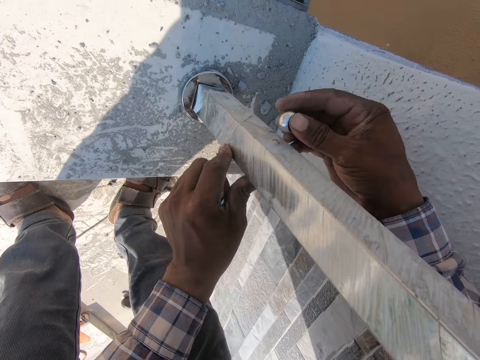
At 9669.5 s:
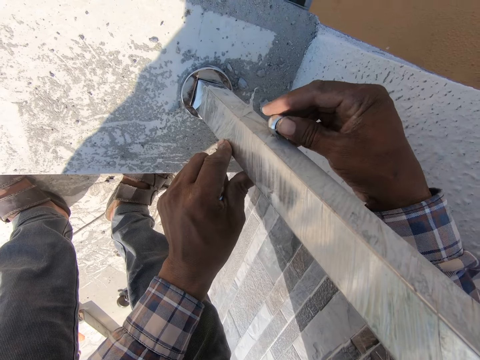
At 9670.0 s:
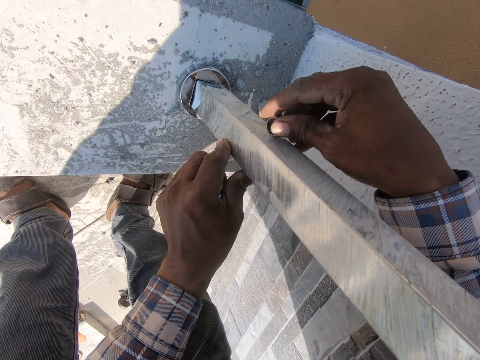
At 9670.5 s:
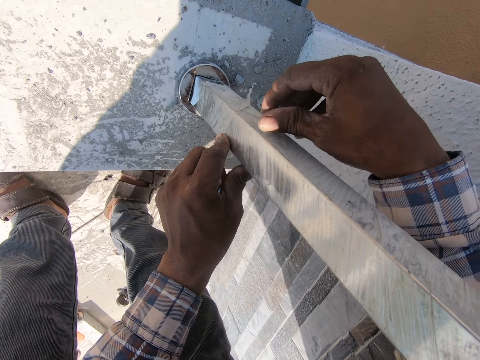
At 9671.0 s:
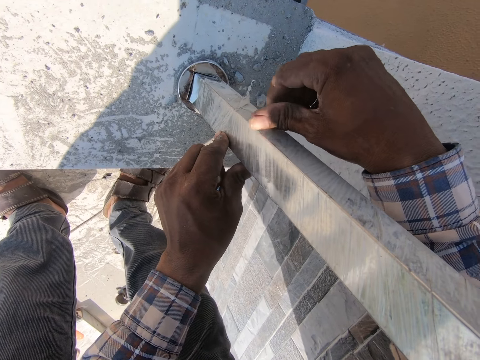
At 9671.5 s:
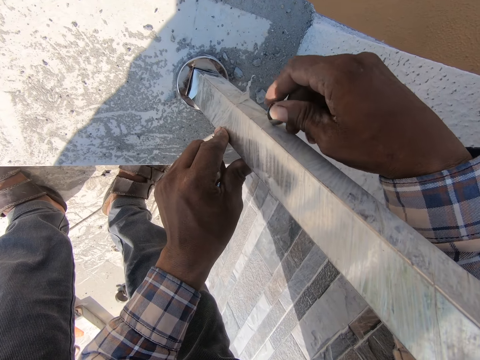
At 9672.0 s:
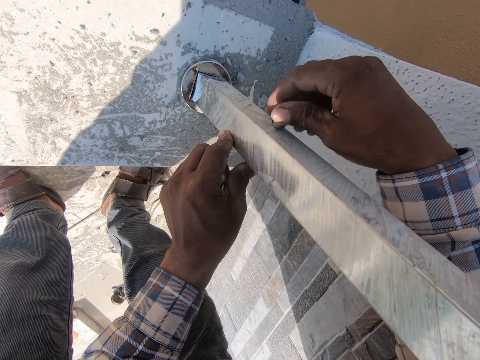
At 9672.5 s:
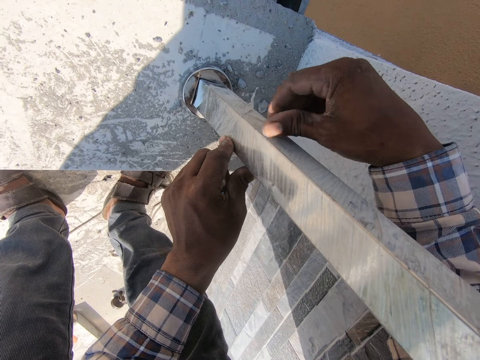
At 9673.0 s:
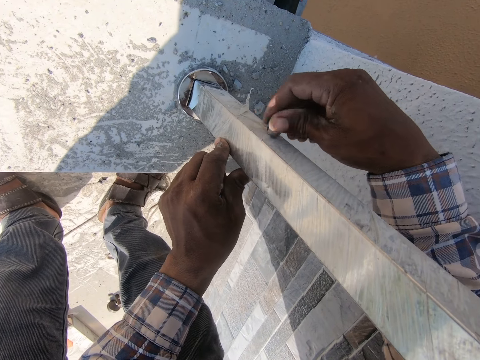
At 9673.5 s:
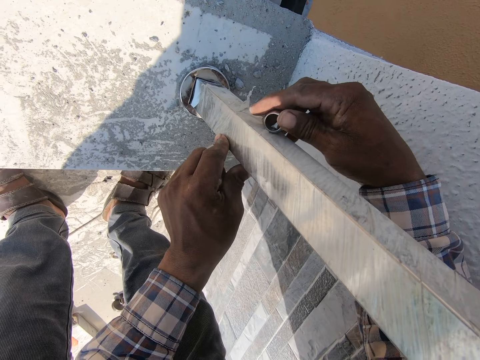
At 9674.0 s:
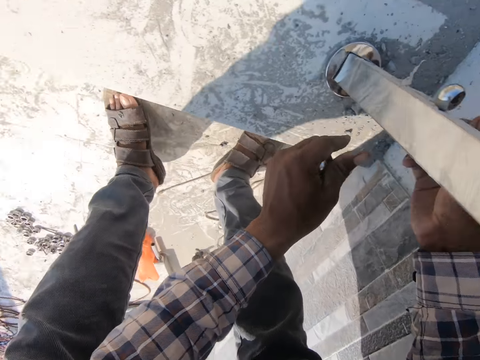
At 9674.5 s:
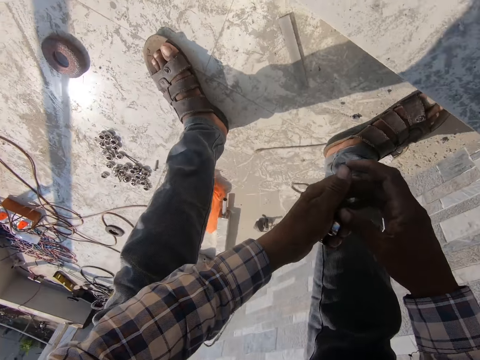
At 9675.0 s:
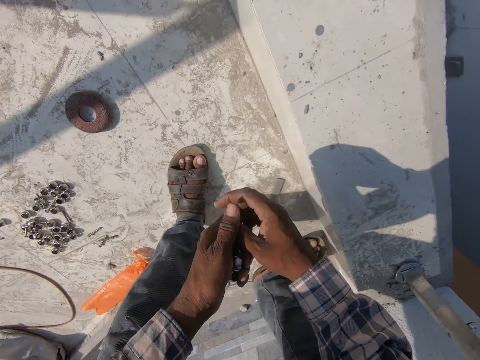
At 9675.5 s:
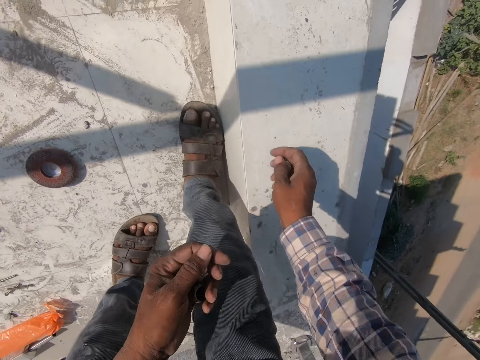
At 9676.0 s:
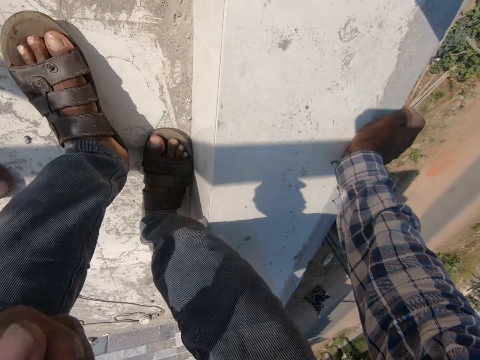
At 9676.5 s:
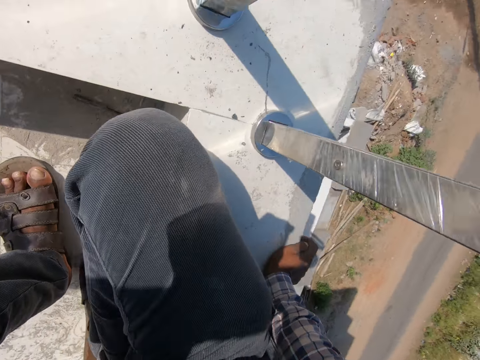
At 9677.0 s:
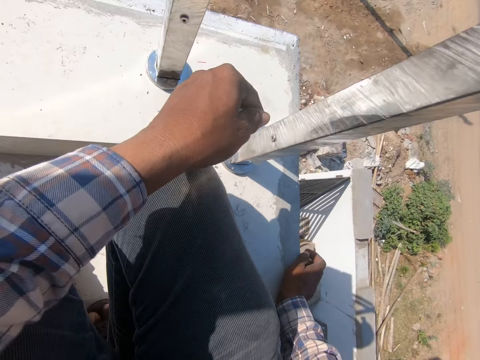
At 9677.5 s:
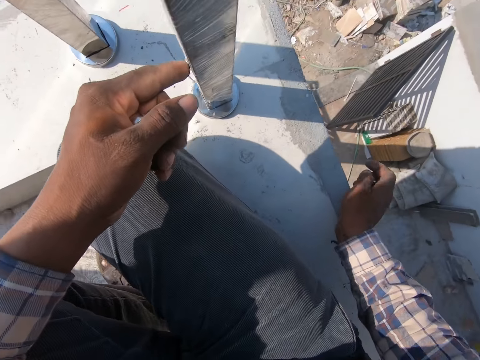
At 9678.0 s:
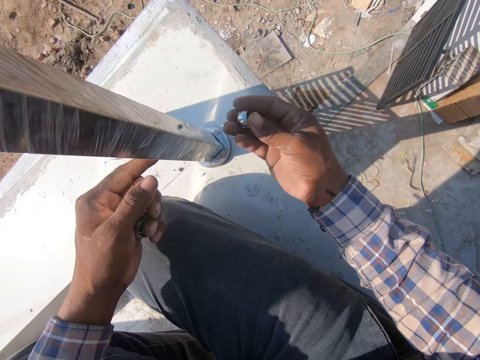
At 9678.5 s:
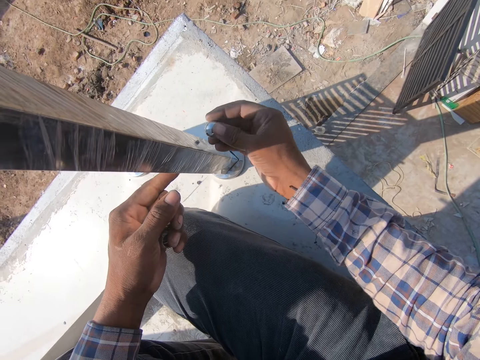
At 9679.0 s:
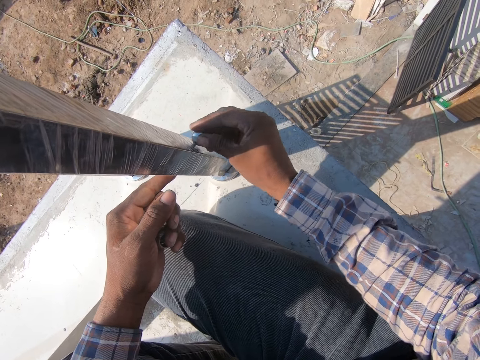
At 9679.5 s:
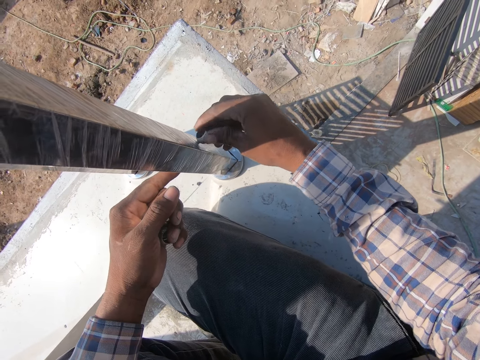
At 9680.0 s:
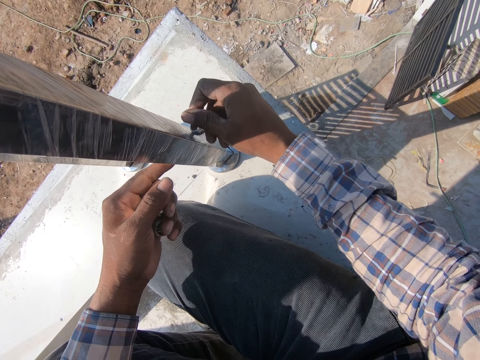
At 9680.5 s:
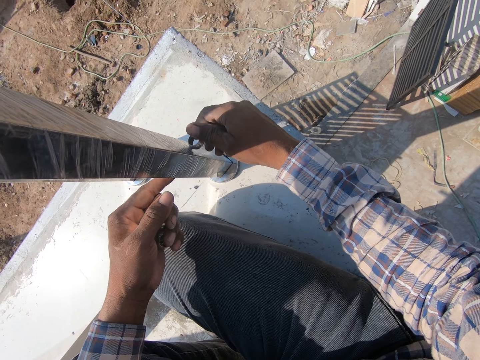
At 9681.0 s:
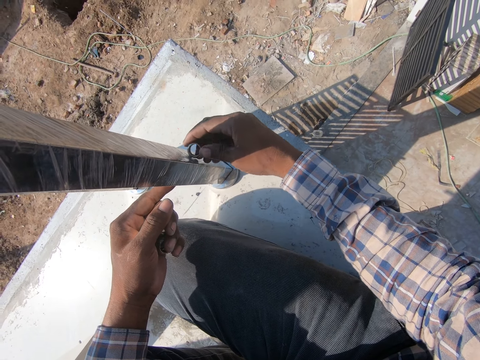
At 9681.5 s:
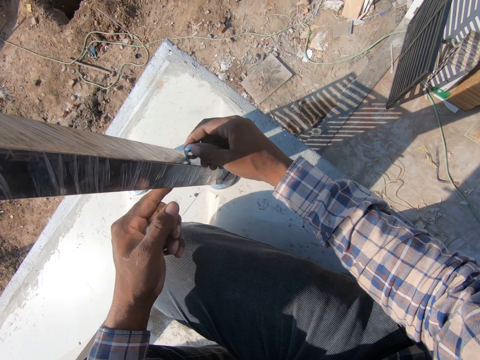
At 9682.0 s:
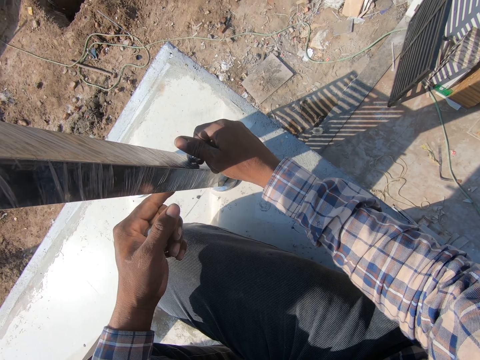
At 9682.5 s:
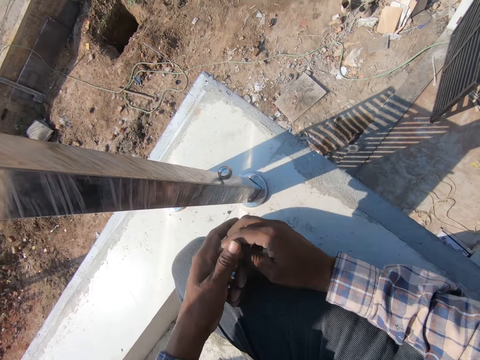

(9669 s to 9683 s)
The camera wearer holds onto the rail. They tighten the nuts on the screw. They hold the wall. They sit on the slab. They press the screw. They hold onto the rail. They tighten the nuts on the screw.

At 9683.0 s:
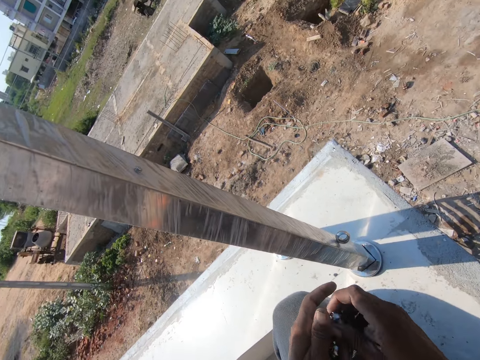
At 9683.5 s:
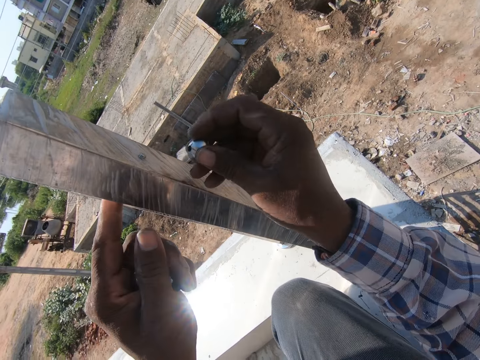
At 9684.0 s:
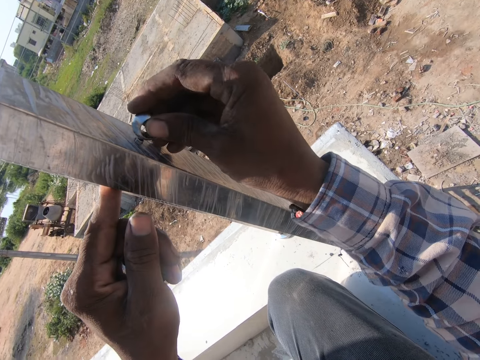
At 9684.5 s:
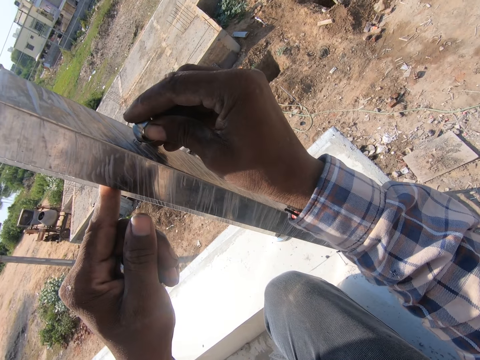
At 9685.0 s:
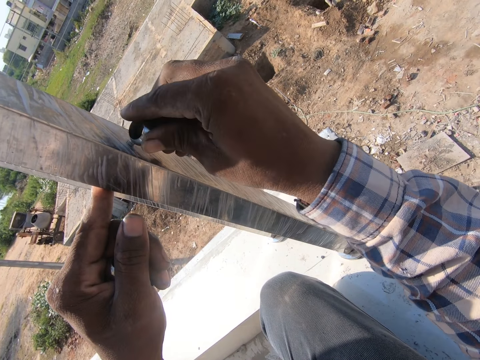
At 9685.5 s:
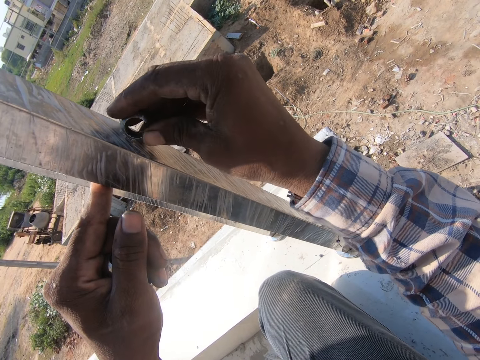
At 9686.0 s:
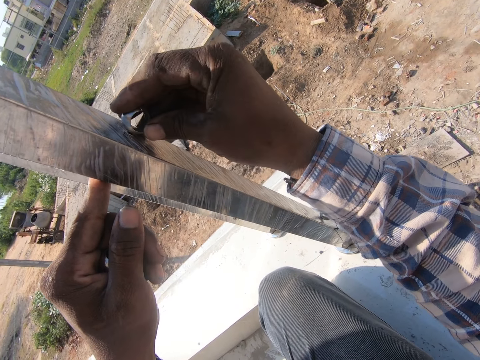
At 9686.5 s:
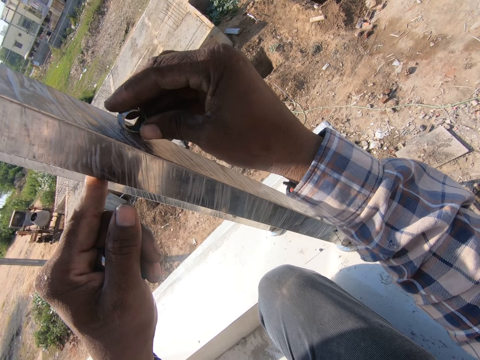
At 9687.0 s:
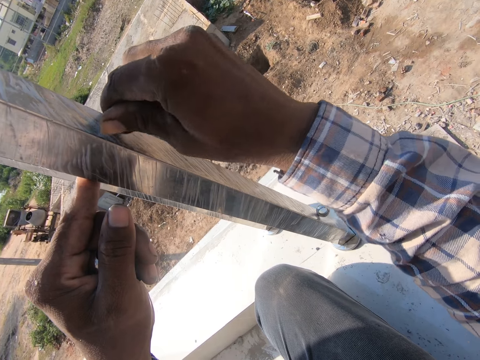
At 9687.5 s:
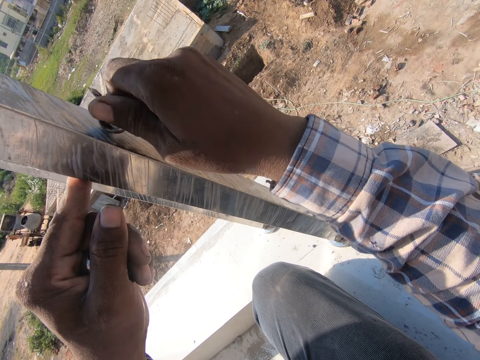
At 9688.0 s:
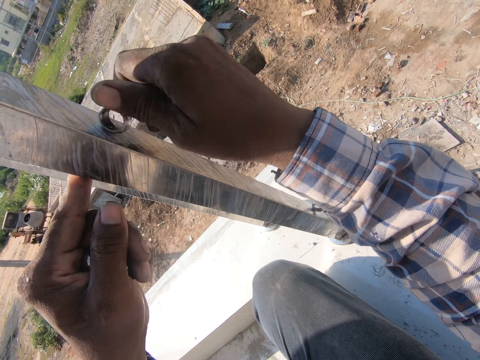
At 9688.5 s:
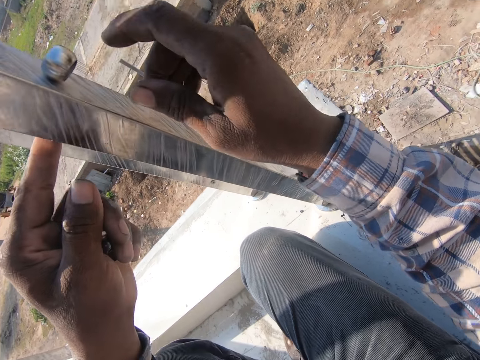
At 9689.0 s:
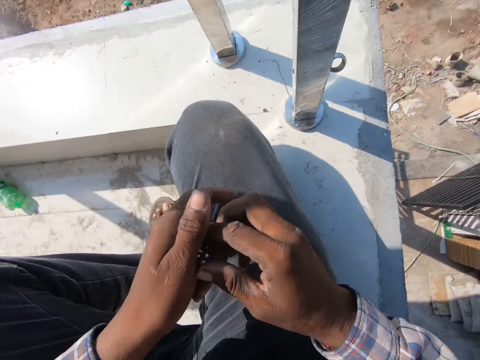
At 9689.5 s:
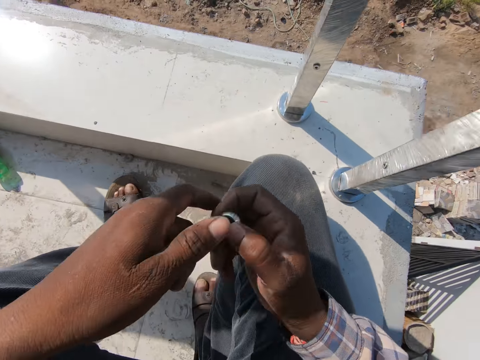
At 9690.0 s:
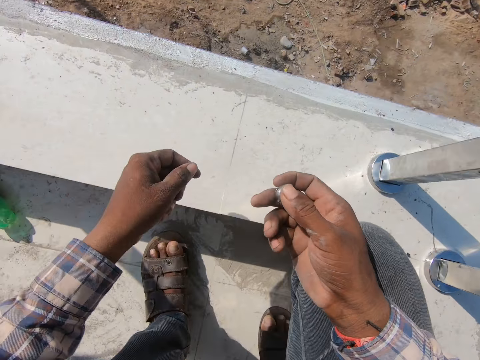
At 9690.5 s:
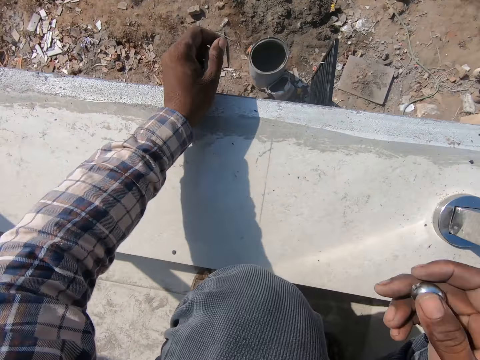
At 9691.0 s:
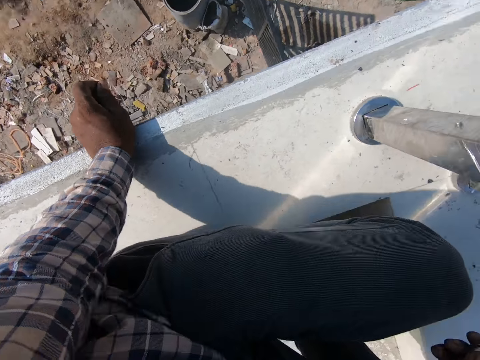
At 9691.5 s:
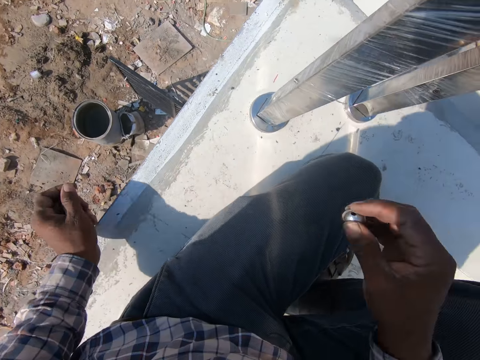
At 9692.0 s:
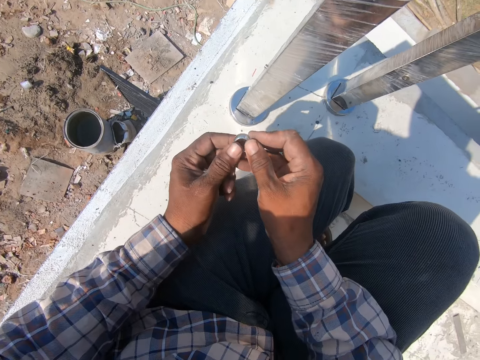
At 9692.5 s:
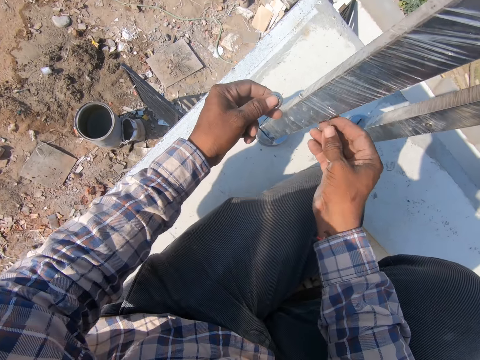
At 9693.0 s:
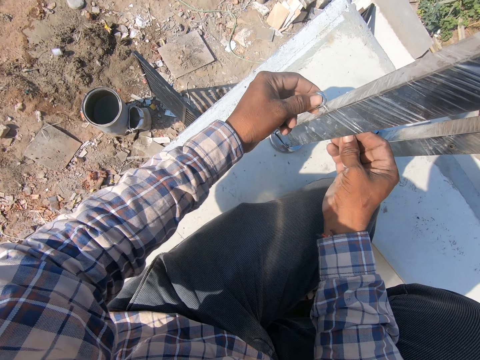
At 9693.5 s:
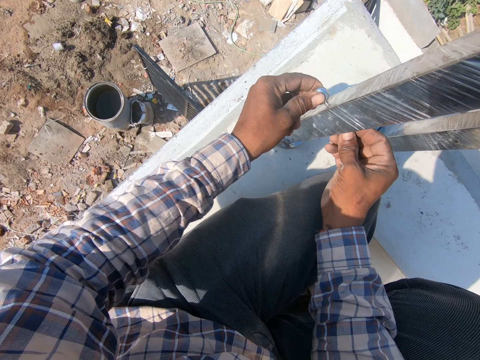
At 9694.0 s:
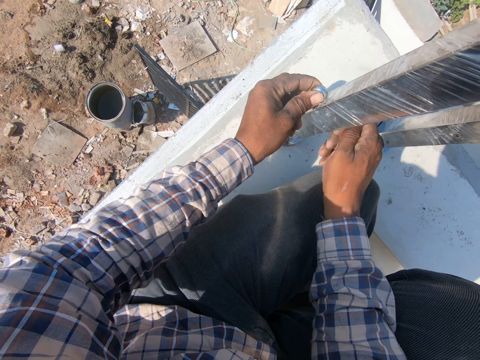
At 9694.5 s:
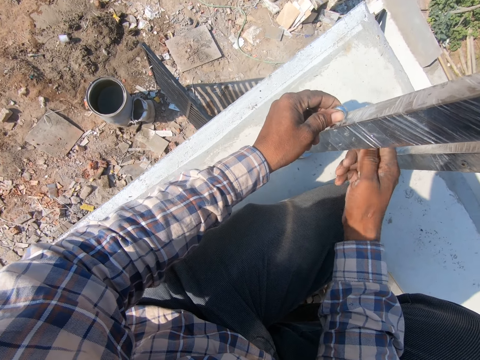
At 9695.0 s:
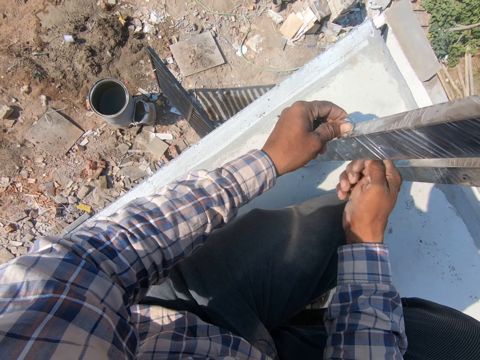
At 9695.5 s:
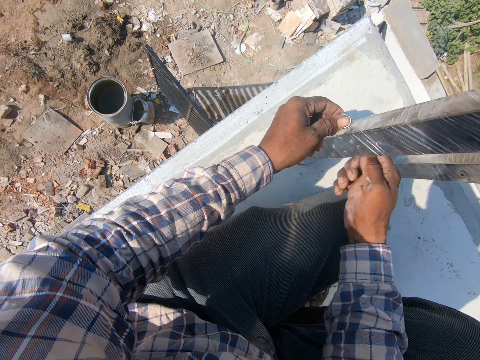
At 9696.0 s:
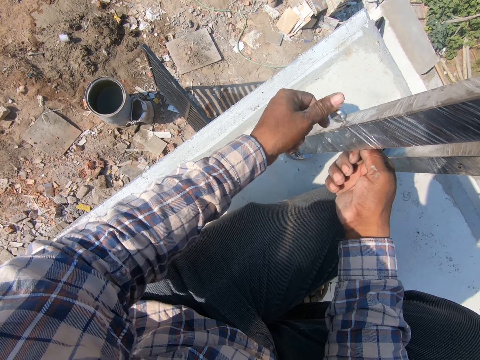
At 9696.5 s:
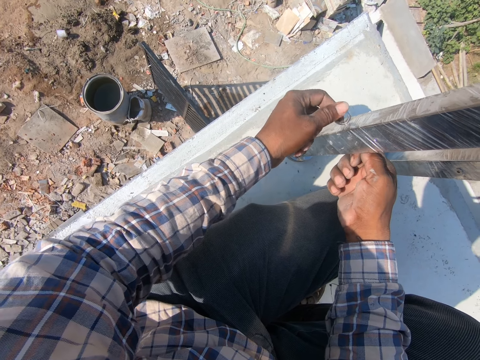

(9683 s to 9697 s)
The camera wearer presses the screw and tightens the nuts on the screw. He picks the nut from the left hand. He sits down and holds the wall. He shifts his sitting position. He presses the screw and tightens the nuts on the screw.
